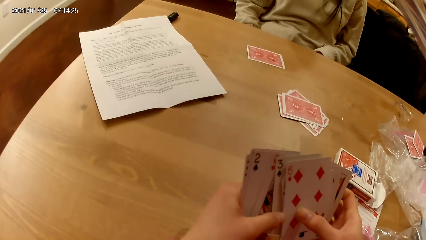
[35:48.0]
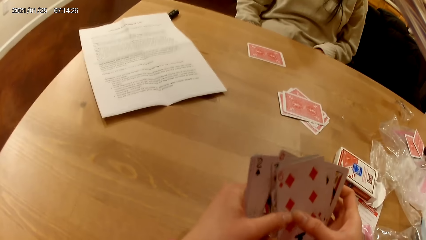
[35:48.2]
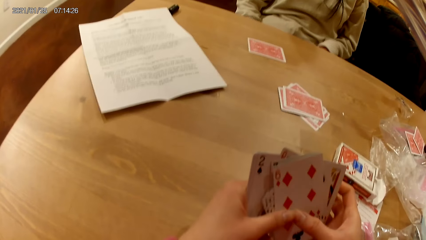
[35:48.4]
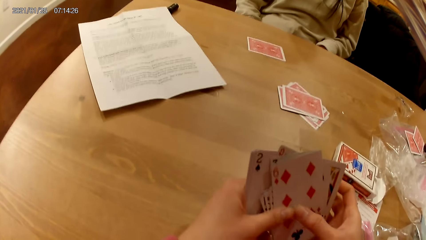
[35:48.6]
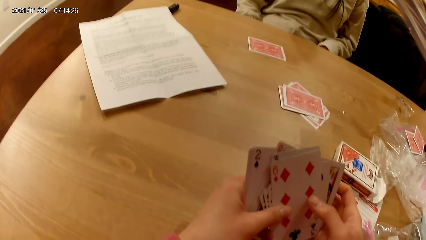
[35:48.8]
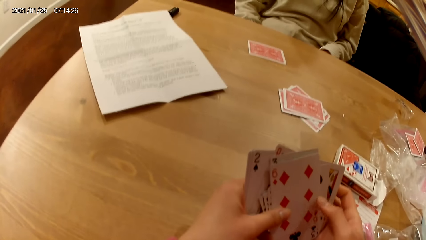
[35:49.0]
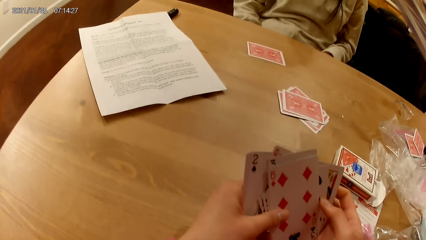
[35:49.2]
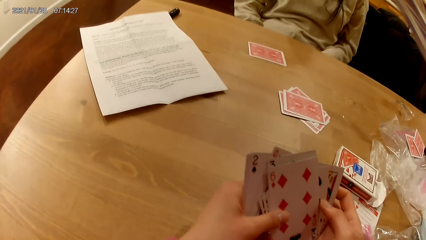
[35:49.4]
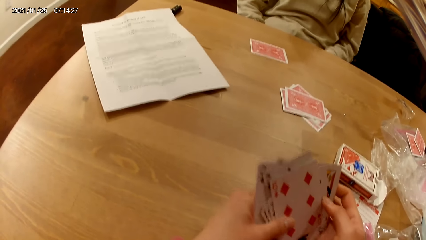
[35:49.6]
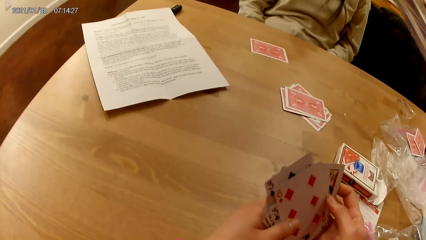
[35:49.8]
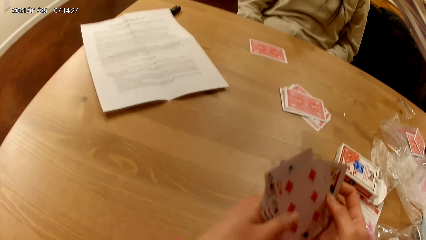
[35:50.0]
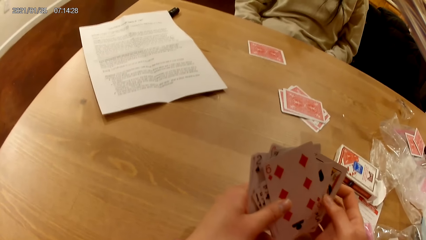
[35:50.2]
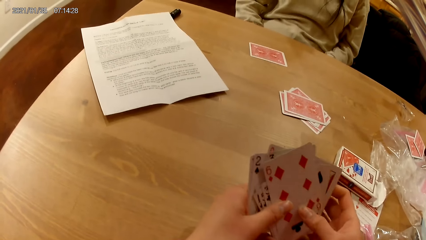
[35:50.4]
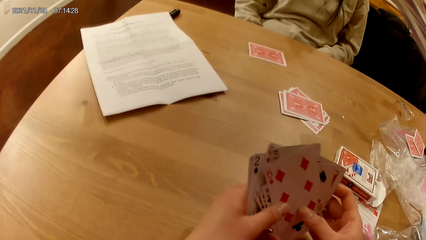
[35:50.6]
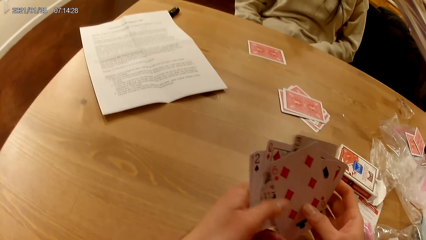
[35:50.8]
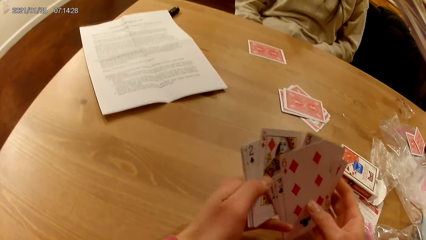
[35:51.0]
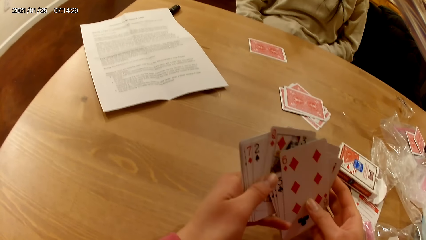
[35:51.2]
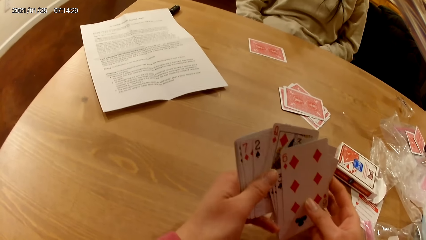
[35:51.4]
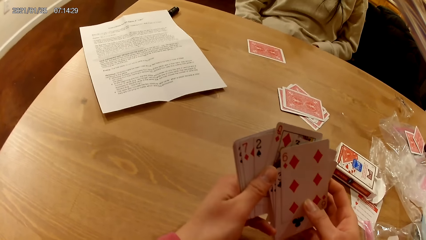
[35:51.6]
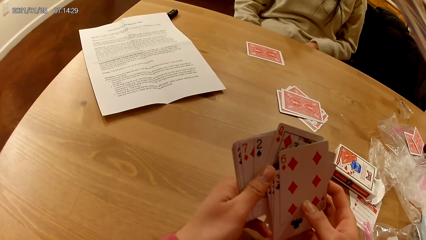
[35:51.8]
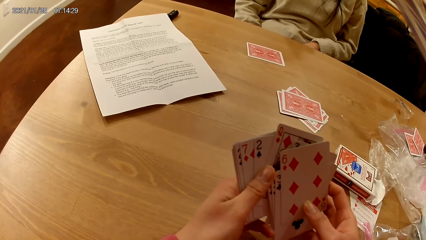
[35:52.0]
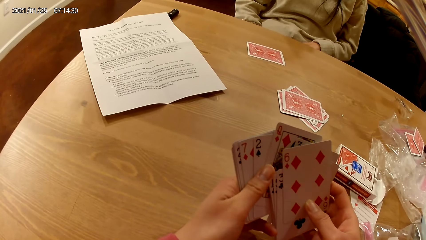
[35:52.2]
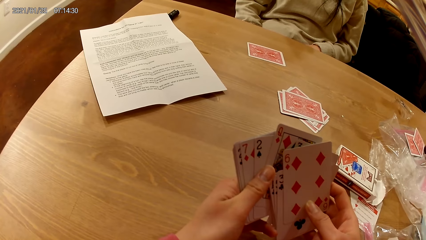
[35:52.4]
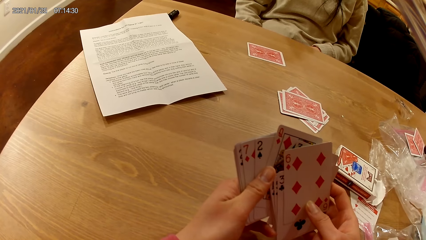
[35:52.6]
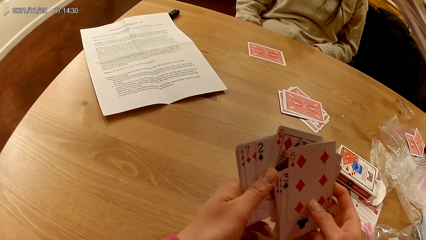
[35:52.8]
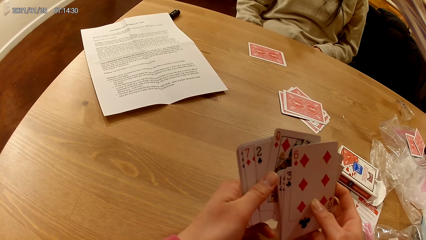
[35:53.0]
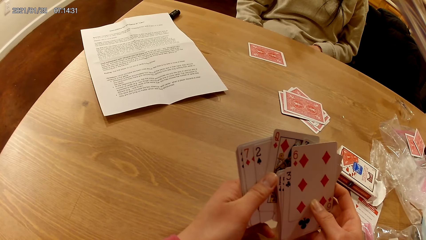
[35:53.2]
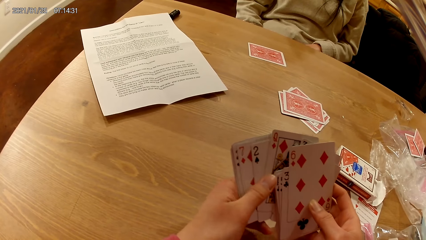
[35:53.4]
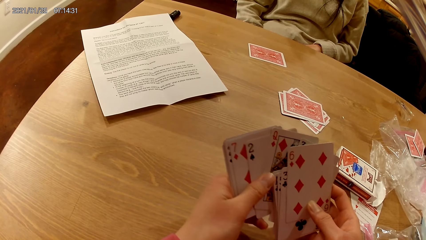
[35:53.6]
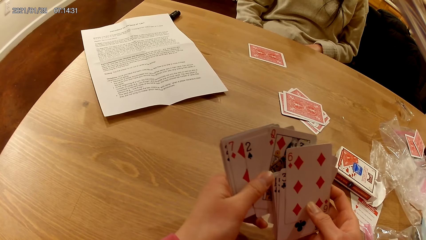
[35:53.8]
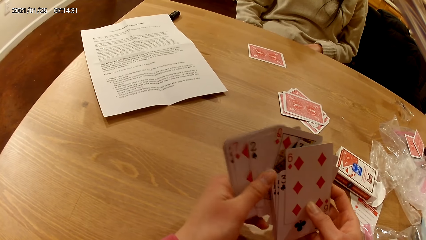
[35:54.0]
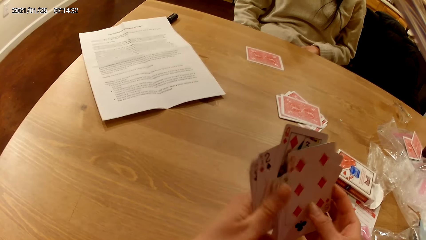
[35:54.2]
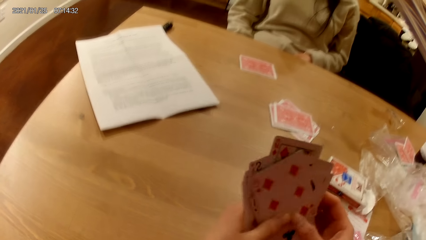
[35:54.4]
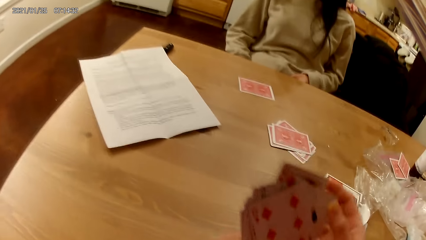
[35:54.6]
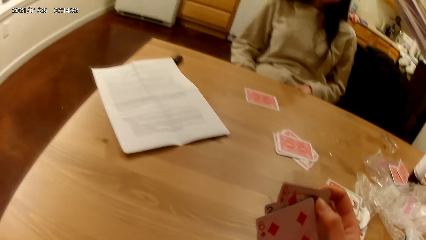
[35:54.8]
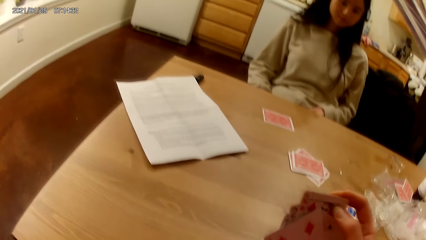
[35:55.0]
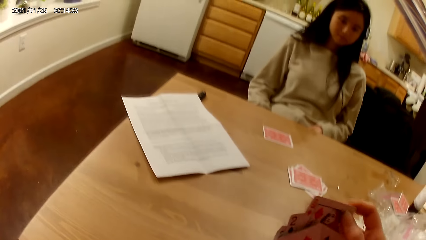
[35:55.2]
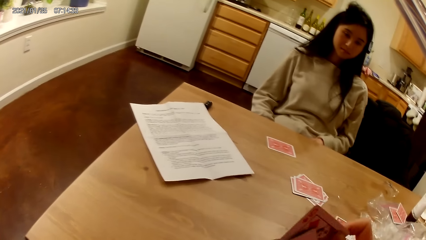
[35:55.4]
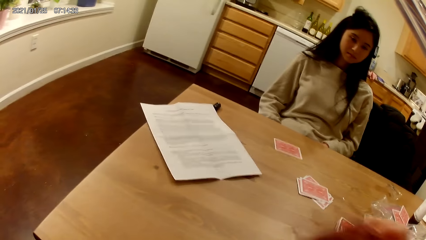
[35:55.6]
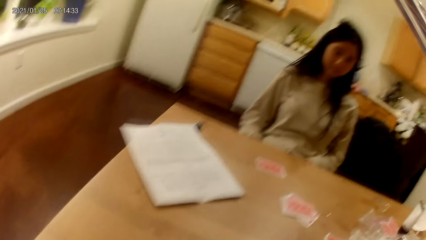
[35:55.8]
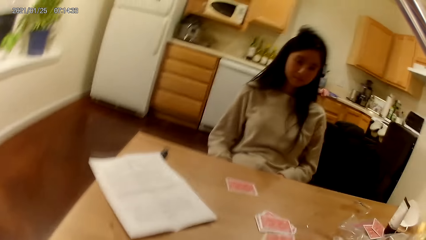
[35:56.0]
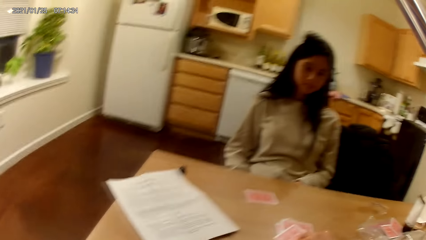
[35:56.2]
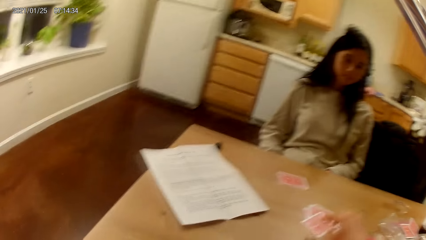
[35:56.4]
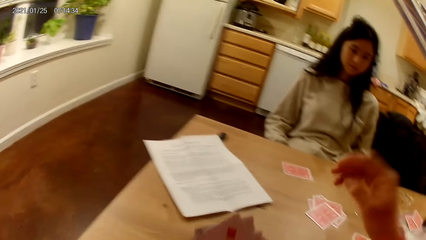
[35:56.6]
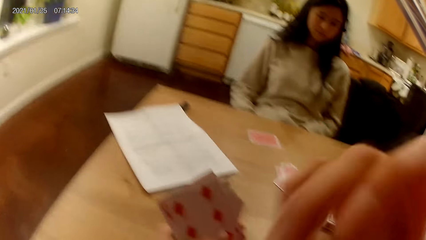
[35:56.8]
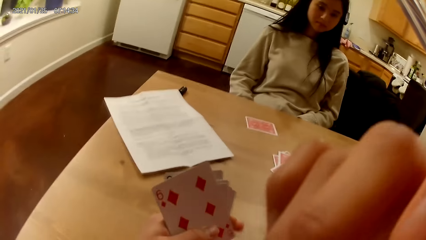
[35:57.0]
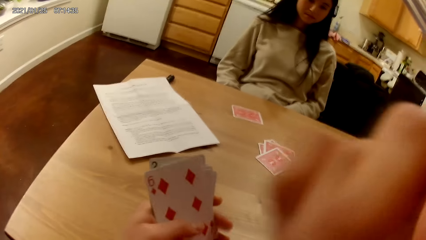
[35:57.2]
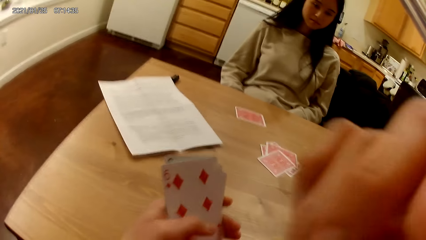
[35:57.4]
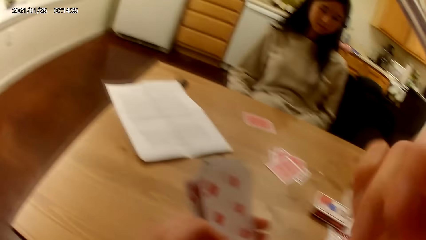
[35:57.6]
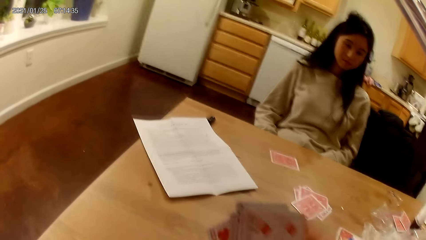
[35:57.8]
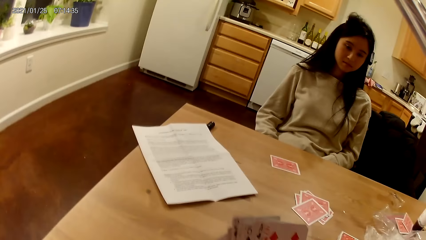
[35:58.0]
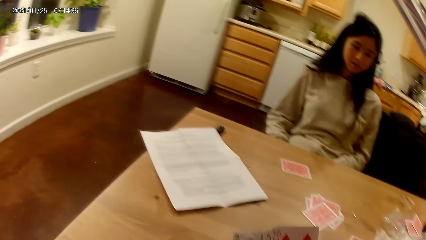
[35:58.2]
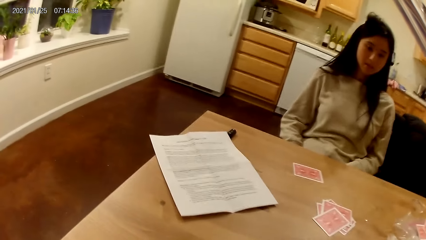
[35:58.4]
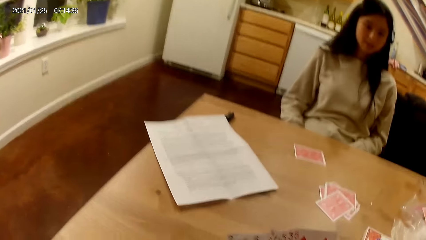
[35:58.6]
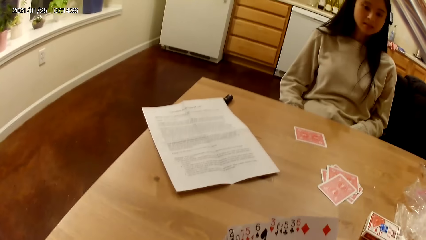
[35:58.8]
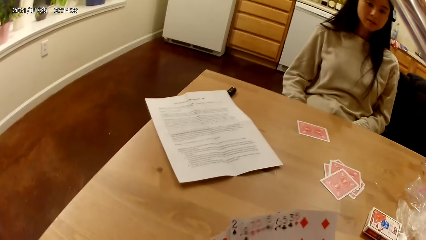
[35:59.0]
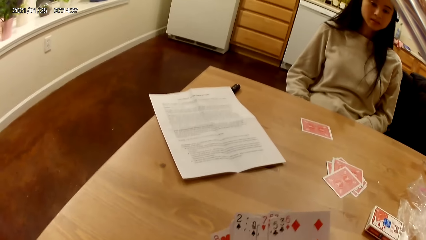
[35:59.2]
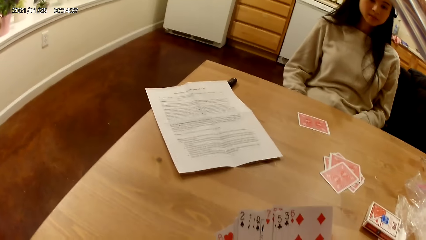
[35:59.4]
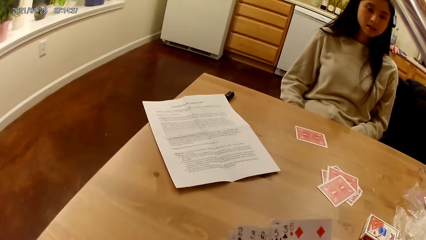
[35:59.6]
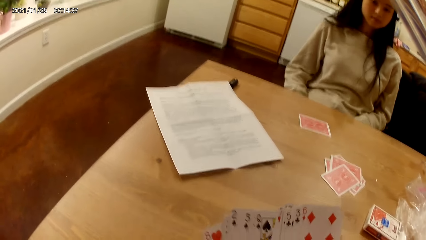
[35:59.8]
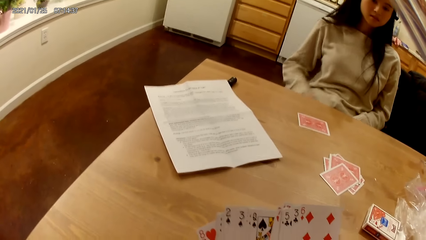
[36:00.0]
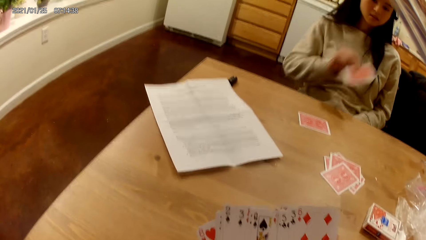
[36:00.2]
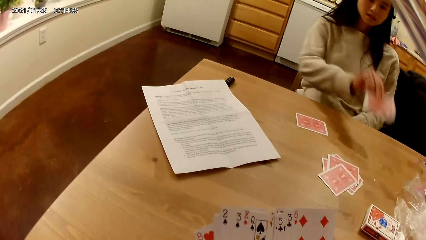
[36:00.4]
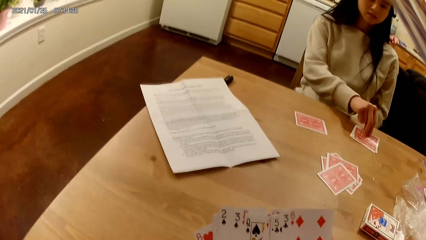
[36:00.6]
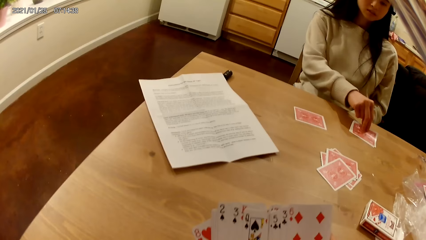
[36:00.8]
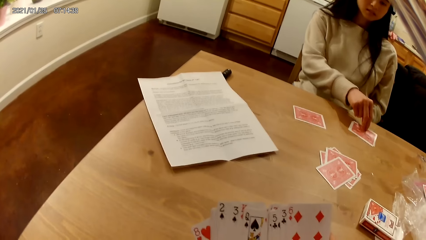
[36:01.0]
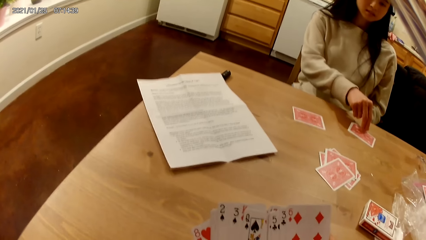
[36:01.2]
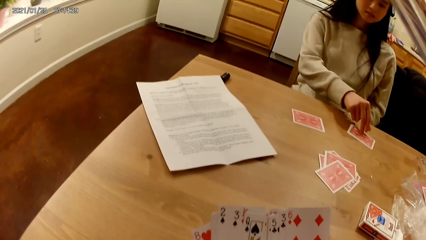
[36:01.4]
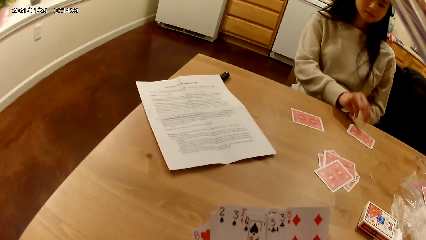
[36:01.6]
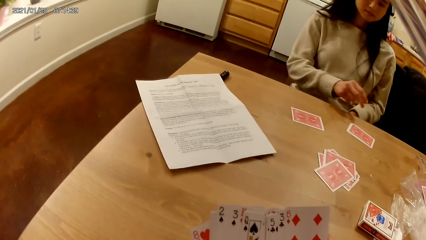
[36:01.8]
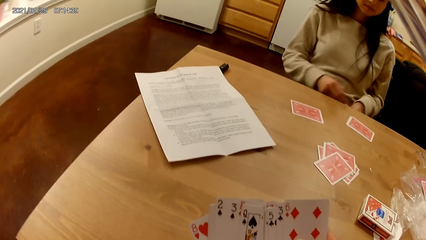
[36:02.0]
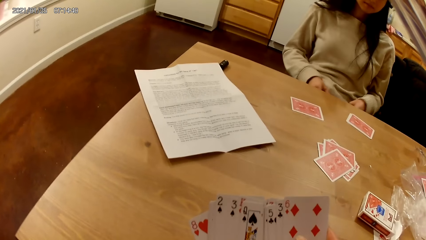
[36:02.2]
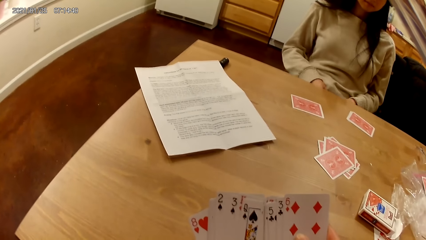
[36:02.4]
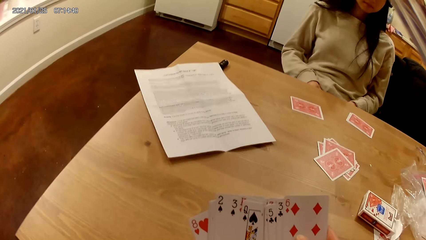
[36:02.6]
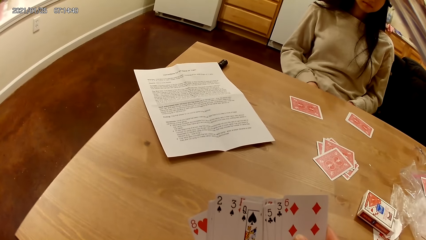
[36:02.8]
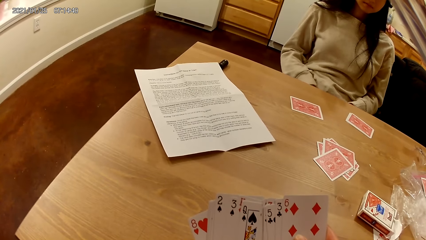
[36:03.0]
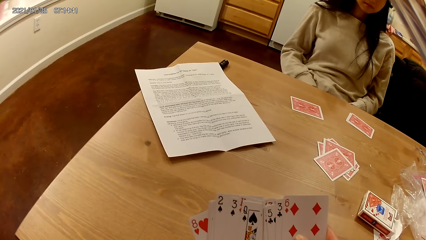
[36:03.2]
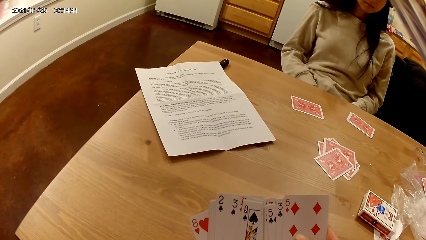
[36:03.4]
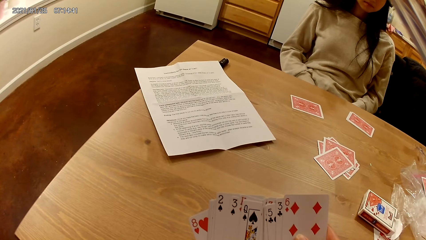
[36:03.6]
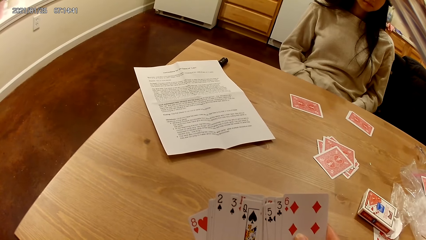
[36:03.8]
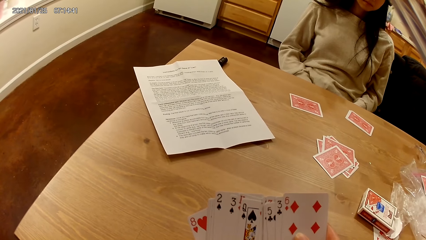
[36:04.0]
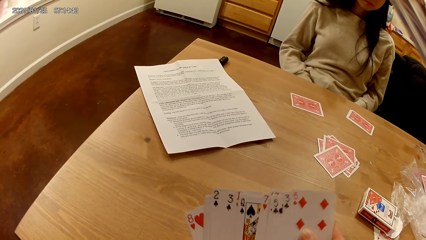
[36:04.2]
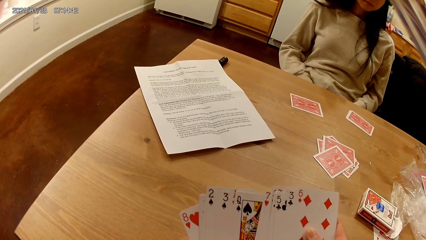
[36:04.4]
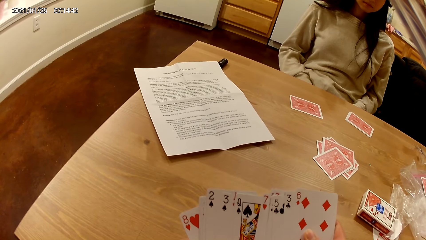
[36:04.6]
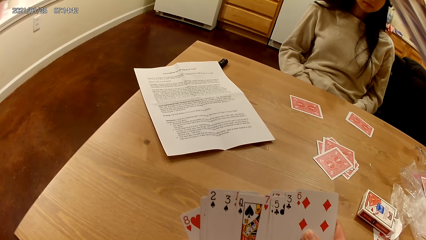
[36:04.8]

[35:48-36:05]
The camera wearer drops a card on the table with the right hand. She raises her right hand towards her face. She does something with the right hand. She lowers her right hand. She holds the cards with both hands. She shuffles the cards in her hands. A woman holds a card with the right hand. The woman places another set of cards on the dining table with her right hand. The woman shuffles the cards in her hands.
